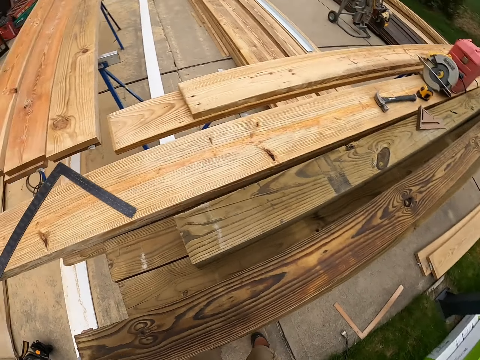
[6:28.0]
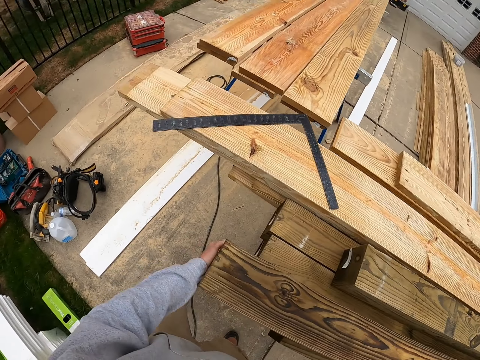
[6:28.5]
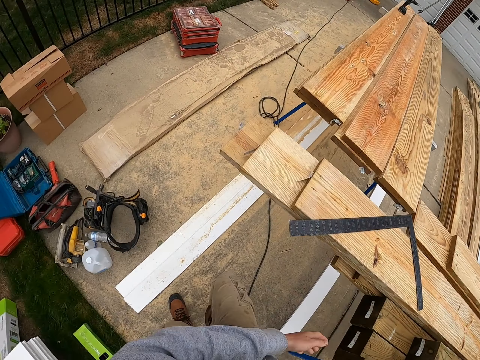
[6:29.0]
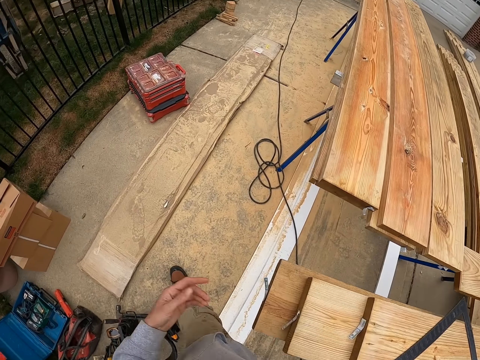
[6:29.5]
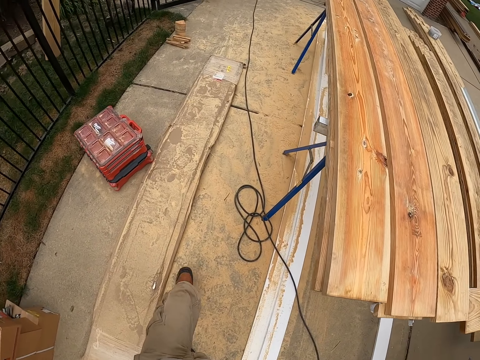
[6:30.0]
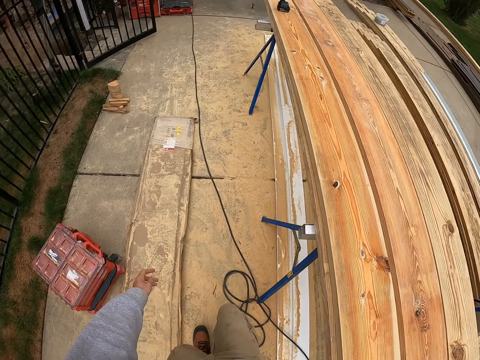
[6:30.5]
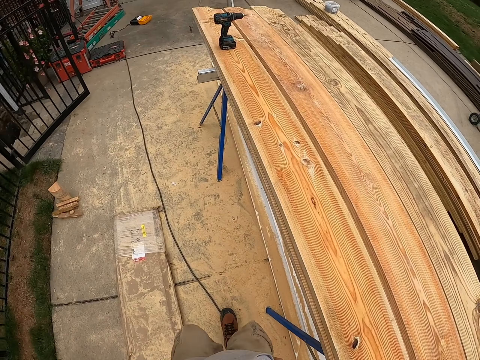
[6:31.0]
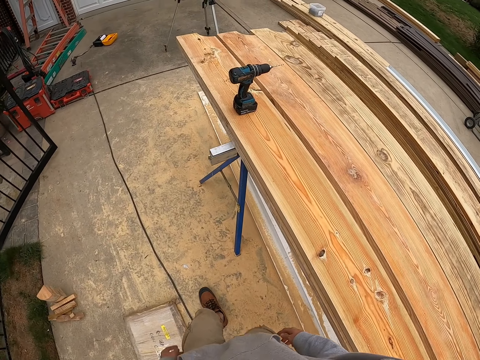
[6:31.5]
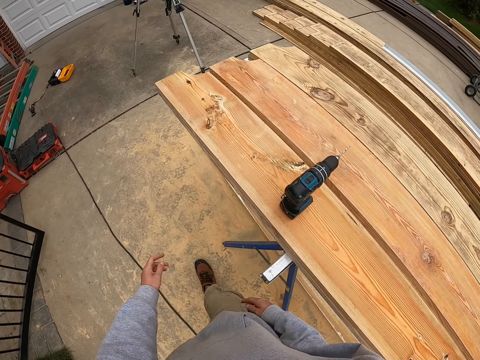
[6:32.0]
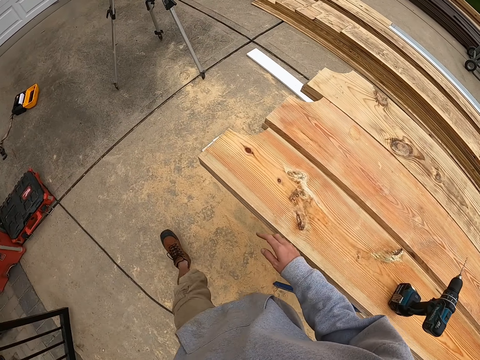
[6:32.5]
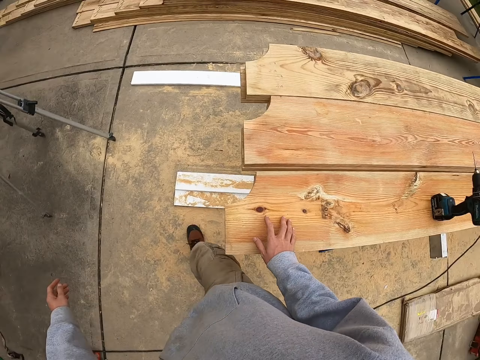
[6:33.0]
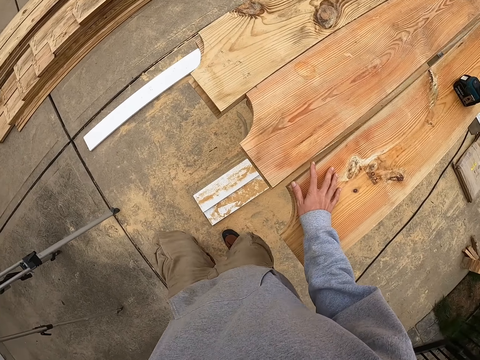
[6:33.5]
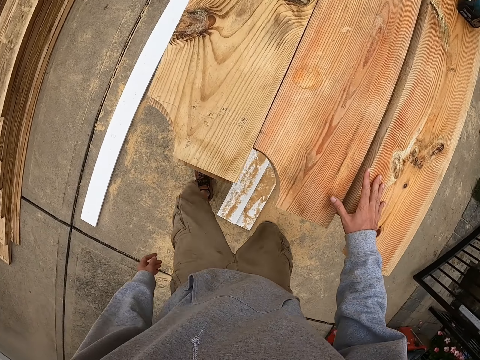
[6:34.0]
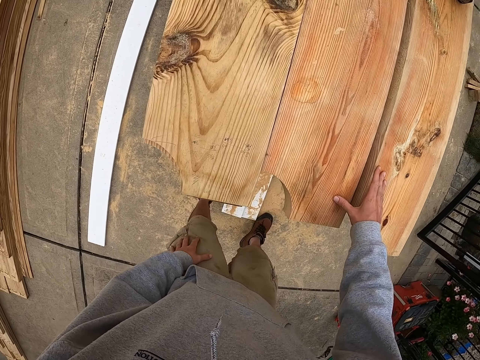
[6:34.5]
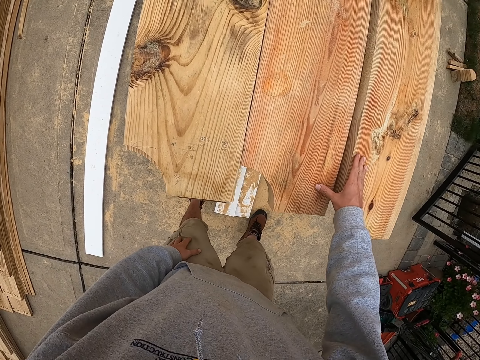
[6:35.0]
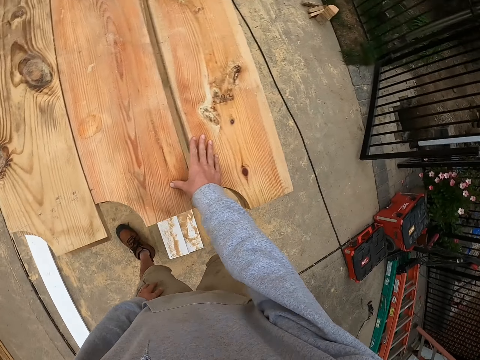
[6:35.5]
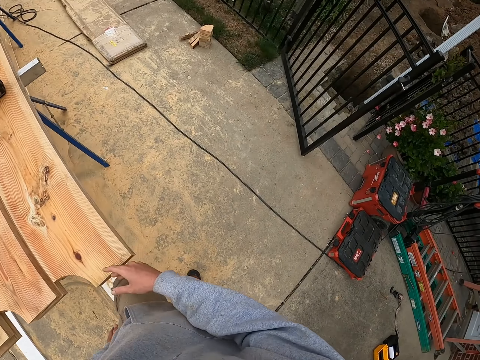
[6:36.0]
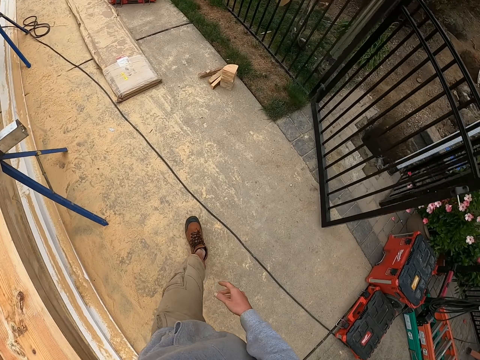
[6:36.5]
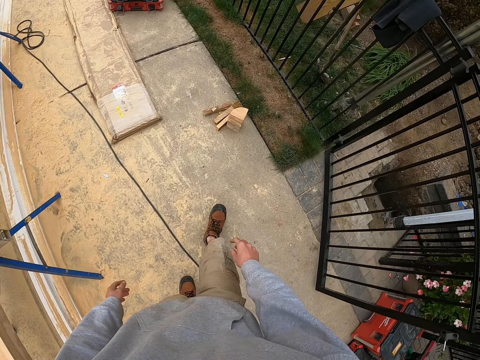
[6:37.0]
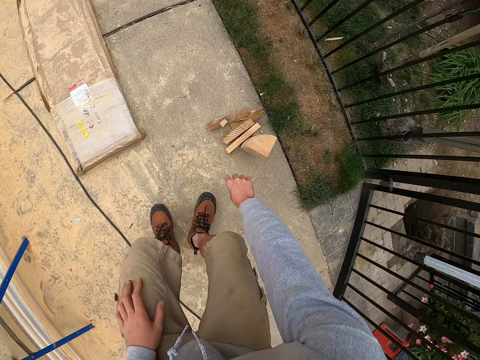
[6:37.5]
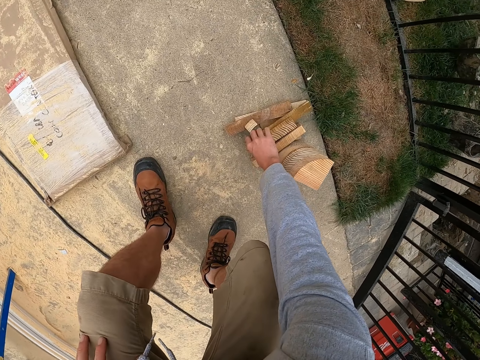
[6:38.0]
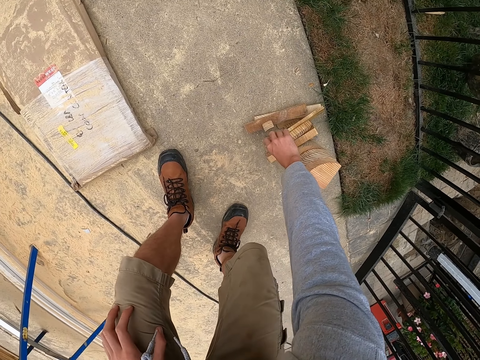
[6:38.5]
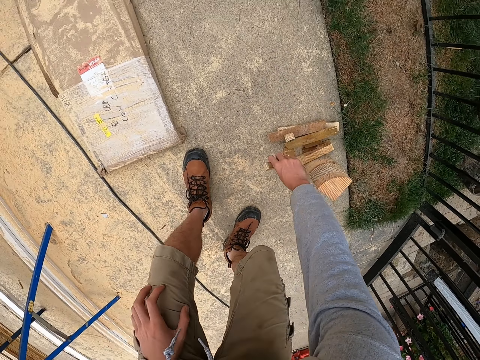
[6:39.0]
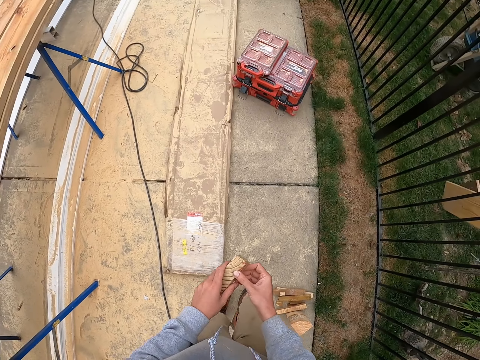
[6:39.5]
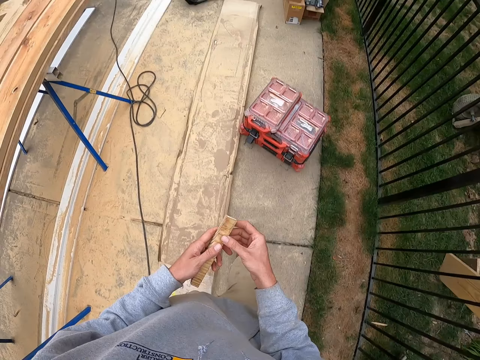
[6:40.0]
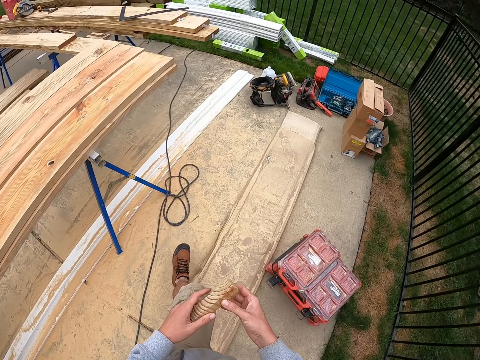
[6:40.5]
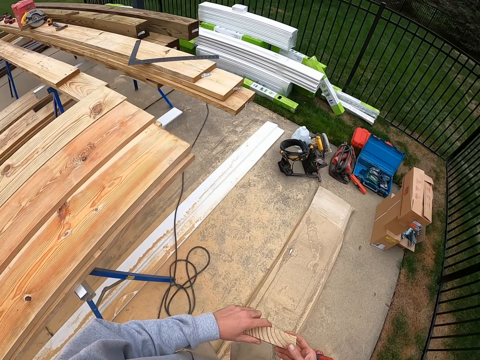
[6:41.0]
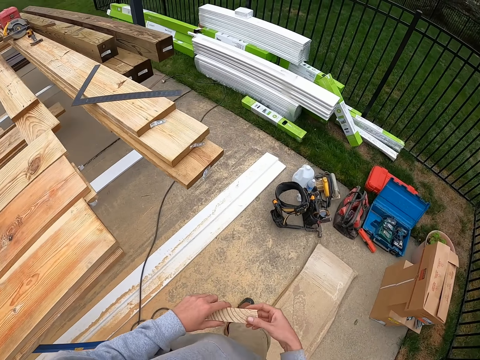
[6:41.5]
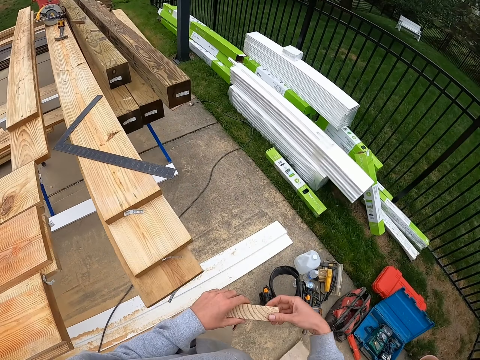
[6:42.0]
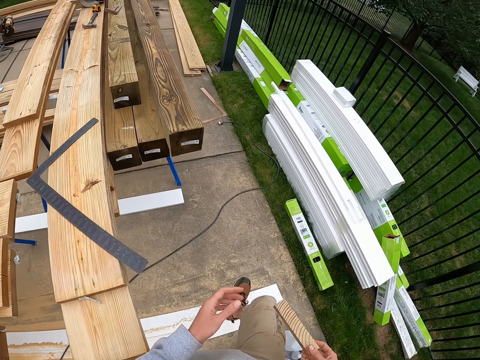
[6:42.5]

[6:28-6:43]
The camera wearer moves the timber. They walk on the floor. They touch the timber. They touch the leg. They walk on the floor. They pick up wood on the floor.

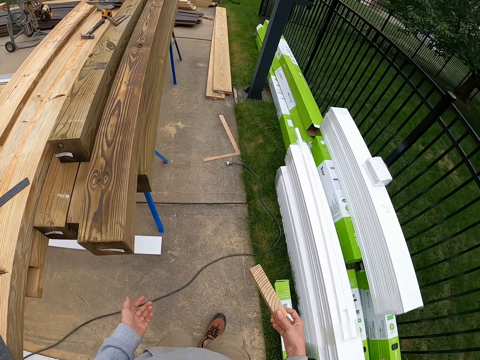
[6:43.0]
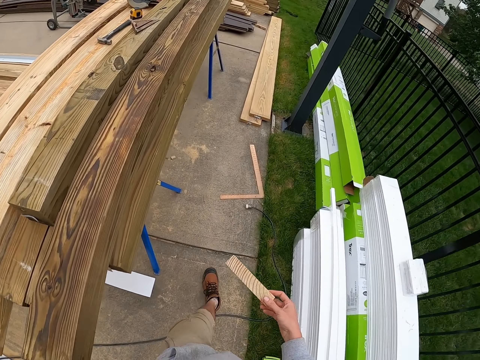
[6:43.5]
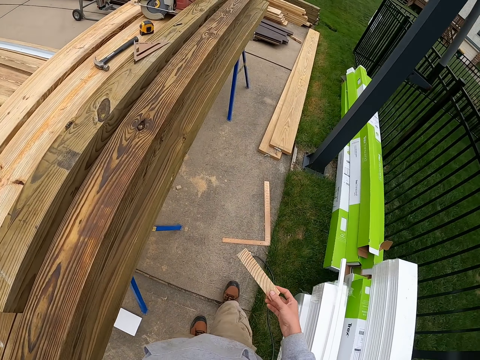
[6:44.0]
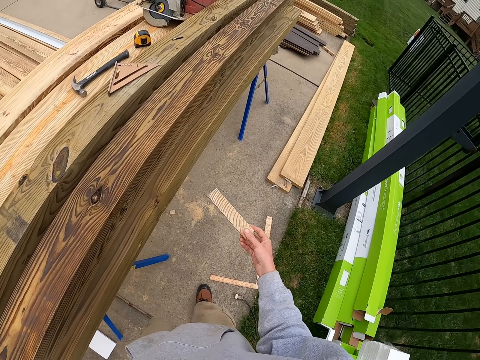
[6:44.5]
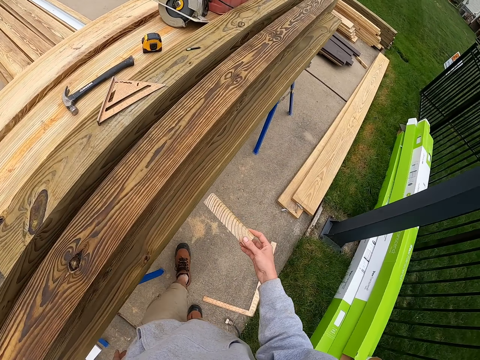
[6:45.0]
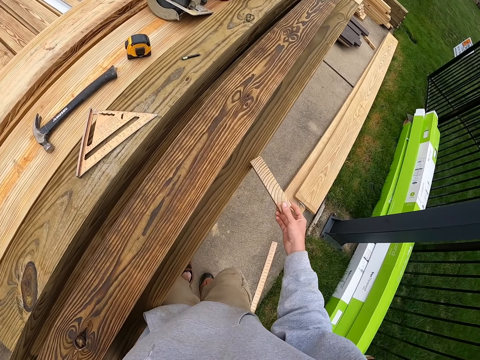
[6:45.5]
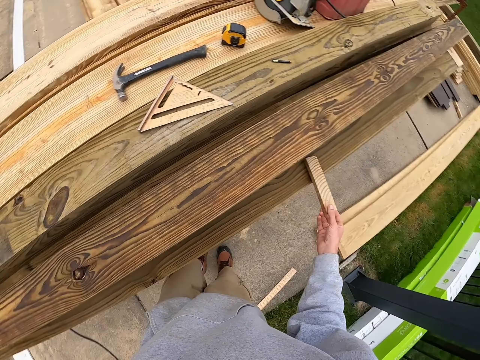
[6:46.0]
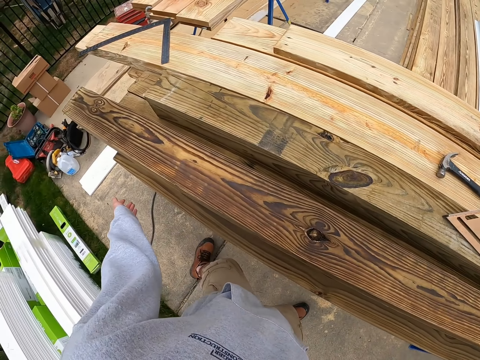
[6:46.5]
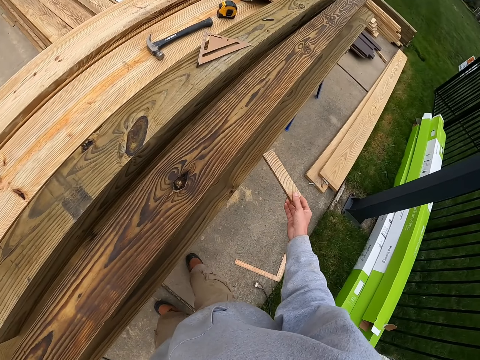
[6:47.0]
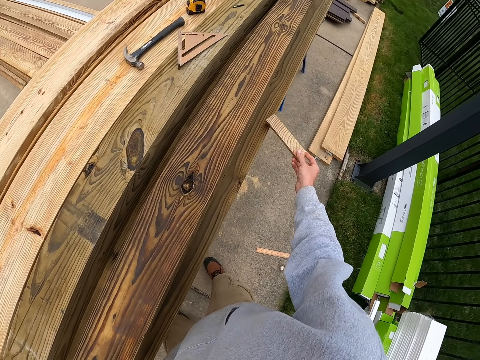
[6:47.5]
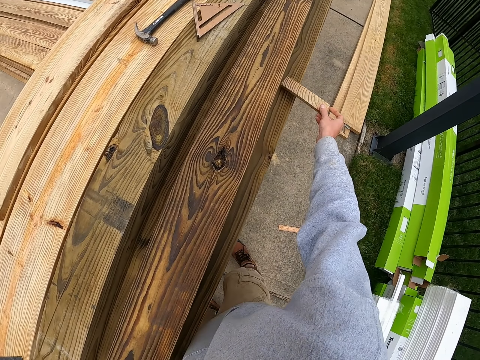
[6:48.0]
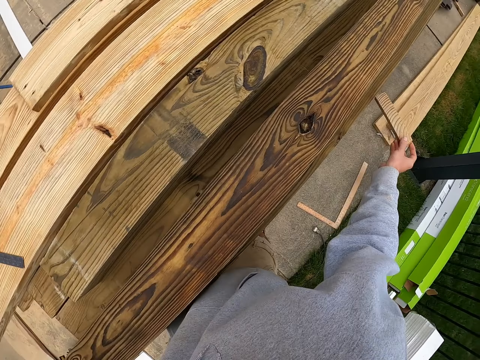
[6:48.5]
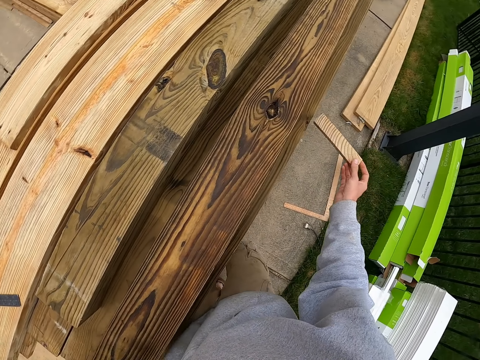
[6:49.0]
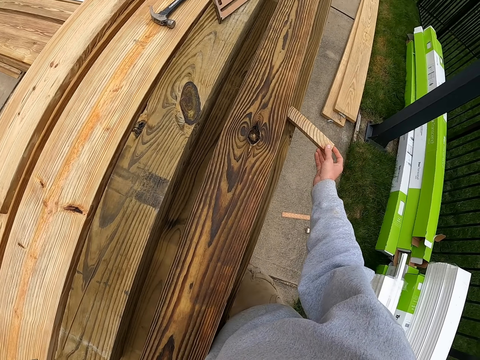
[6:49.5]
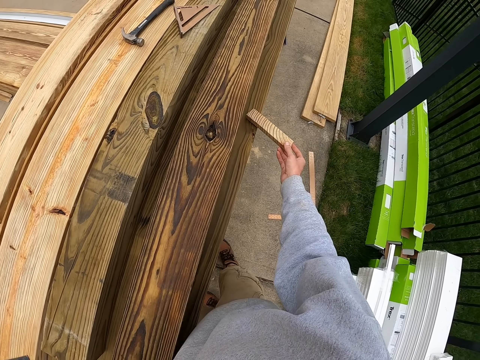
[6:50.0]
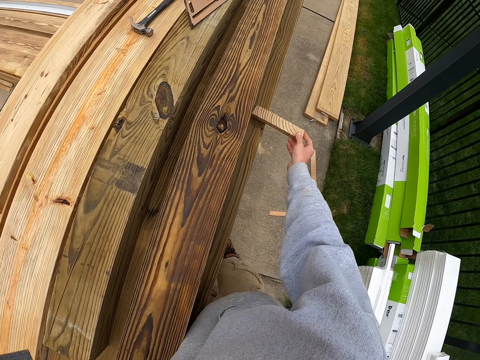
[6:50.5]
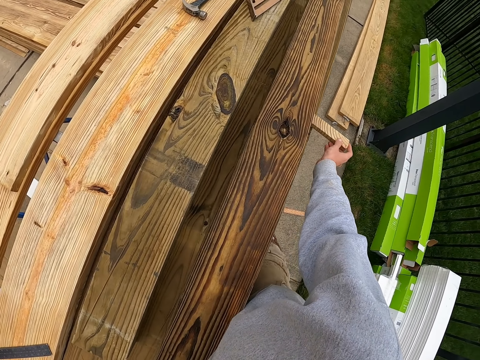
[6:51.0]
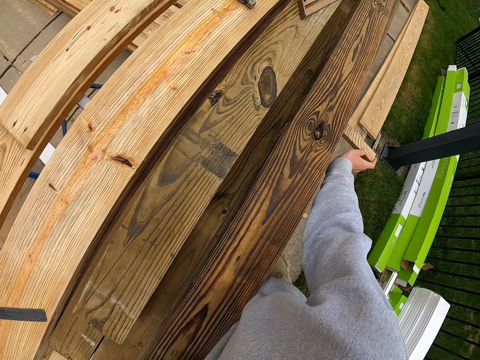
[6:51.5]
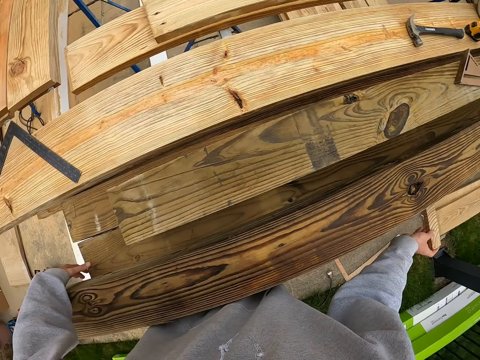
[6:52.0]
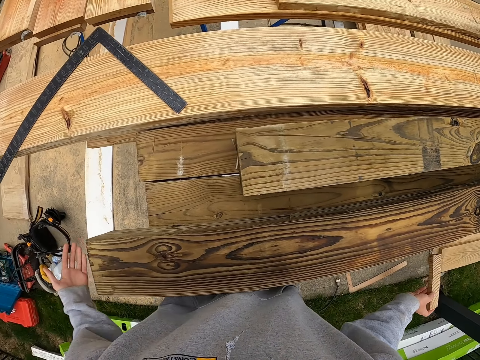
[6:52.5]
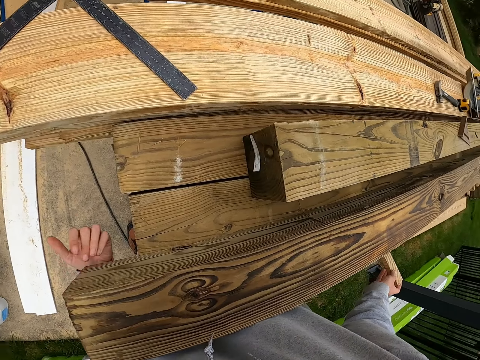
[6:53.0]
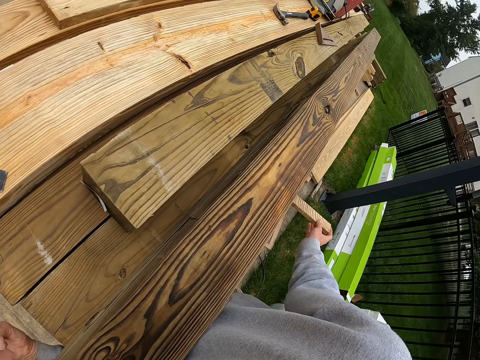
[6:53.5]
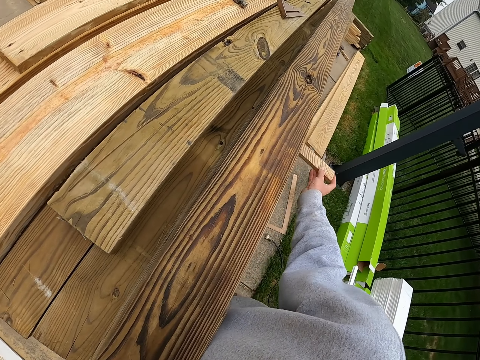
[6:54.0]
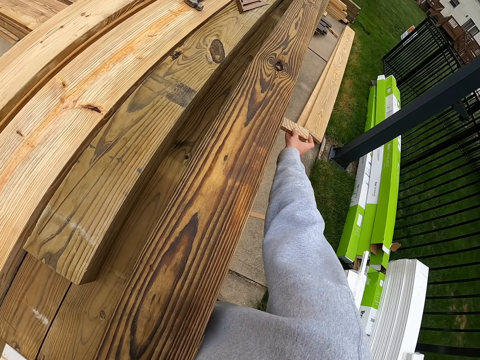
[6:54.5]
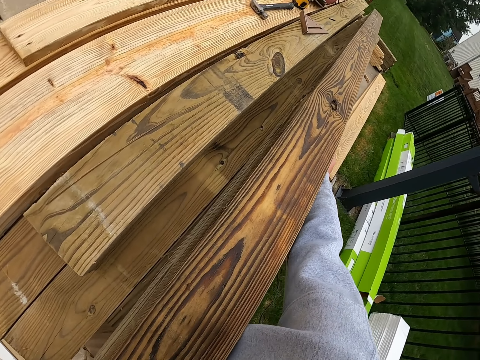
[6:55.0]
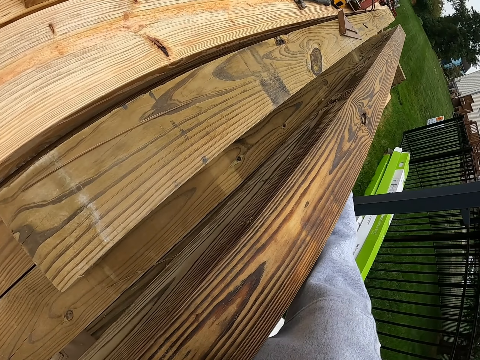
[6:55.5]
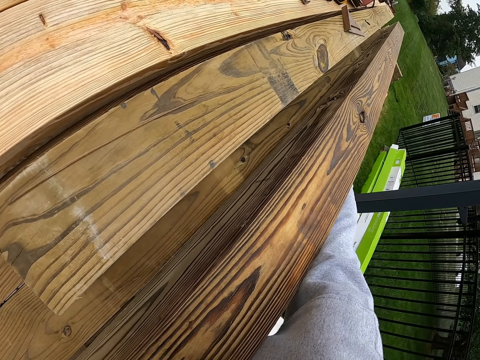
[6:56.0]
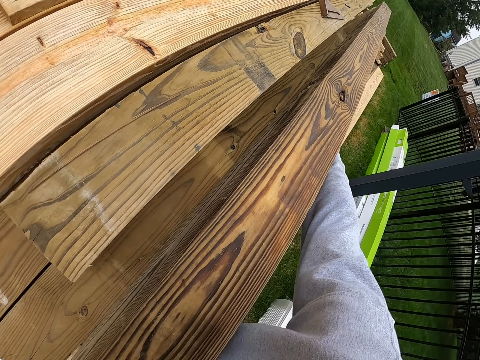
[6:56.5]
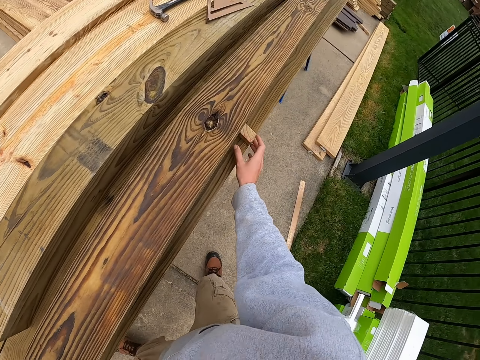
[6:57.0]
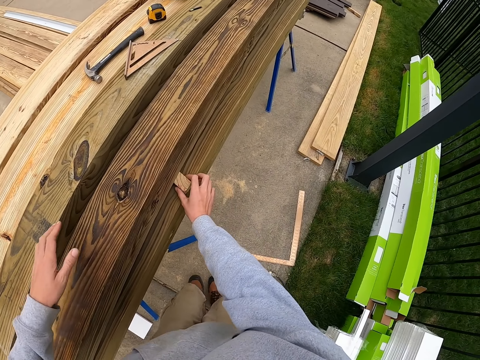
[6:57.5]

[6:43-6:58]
The camera wearer lifts the timber and places wood under the timber.
